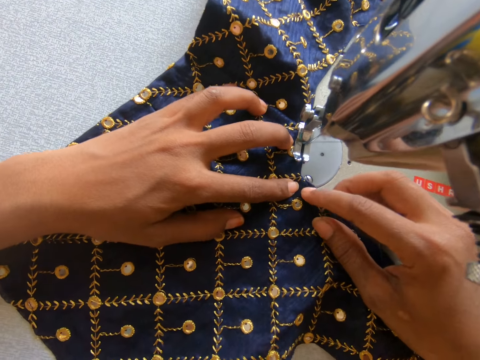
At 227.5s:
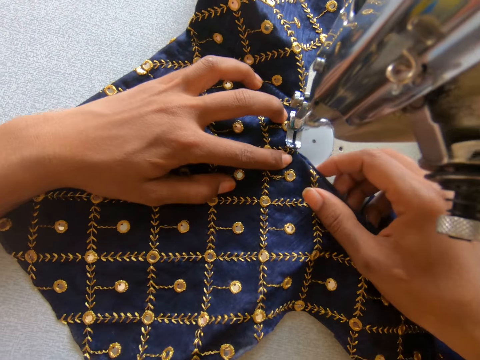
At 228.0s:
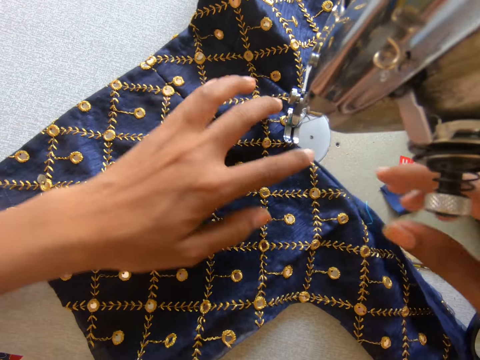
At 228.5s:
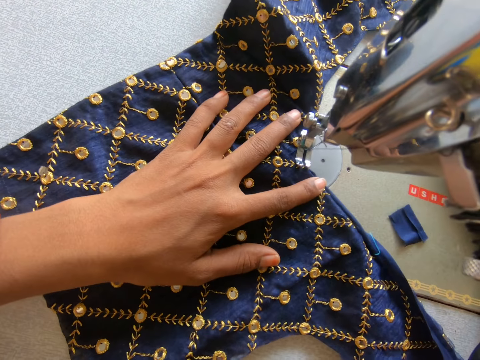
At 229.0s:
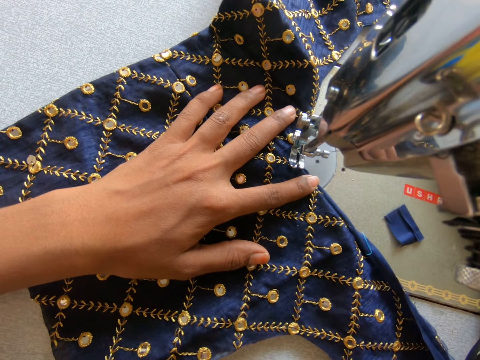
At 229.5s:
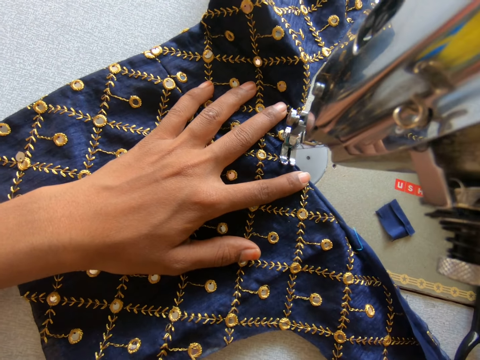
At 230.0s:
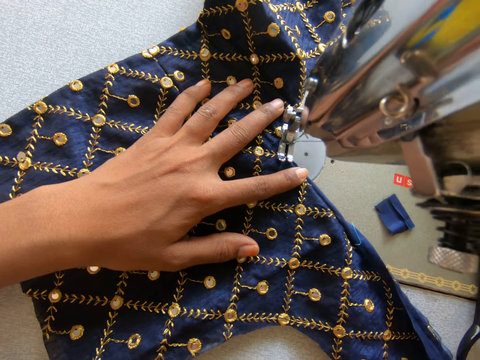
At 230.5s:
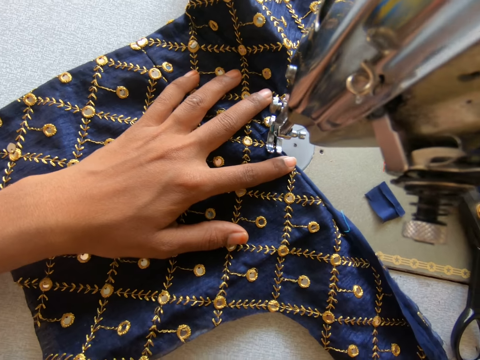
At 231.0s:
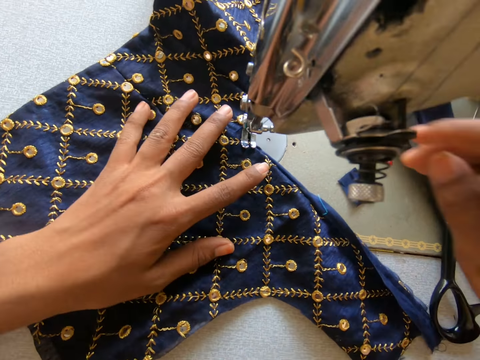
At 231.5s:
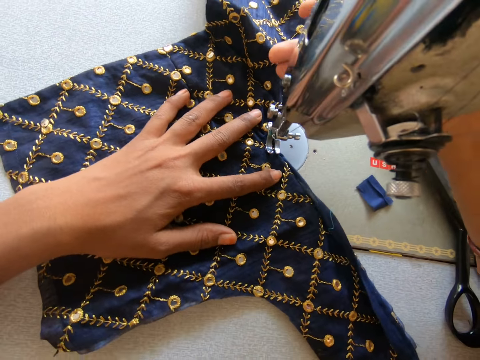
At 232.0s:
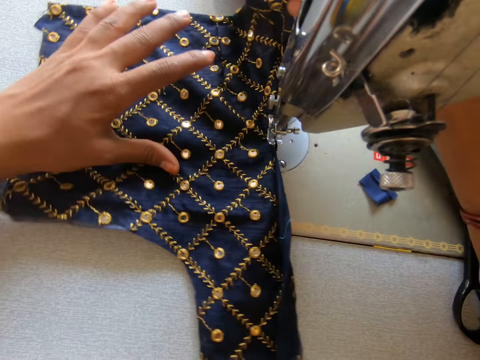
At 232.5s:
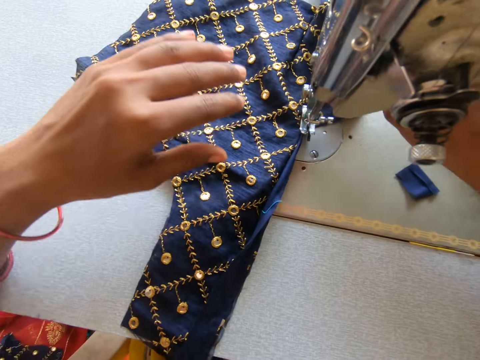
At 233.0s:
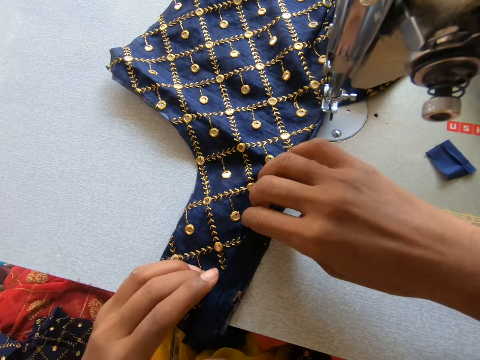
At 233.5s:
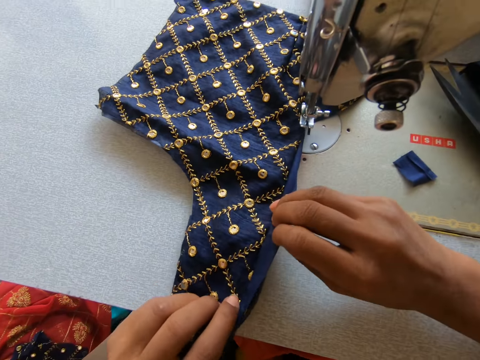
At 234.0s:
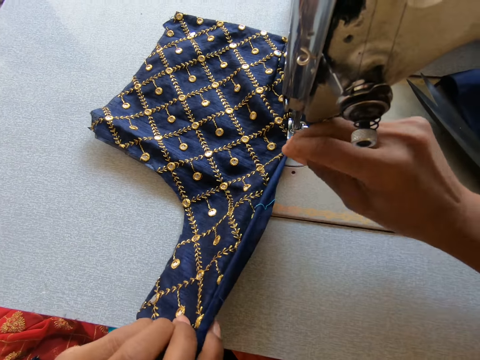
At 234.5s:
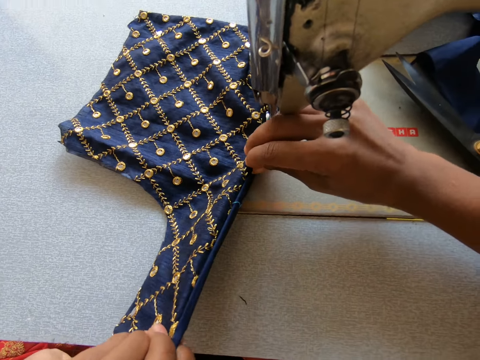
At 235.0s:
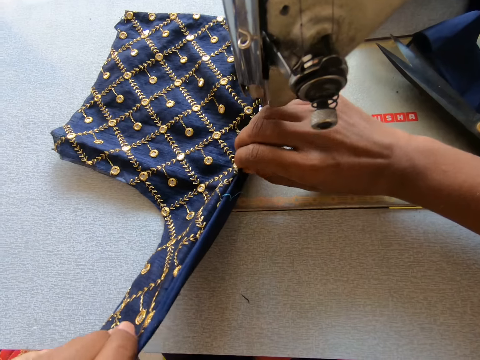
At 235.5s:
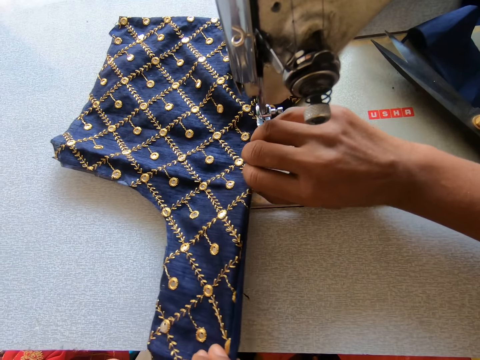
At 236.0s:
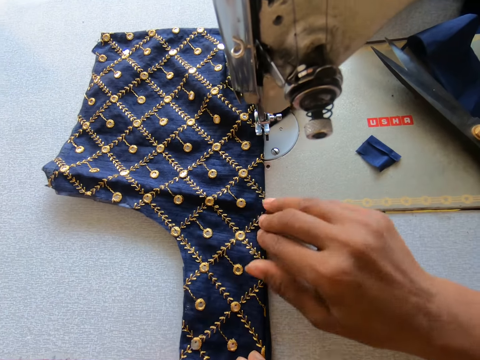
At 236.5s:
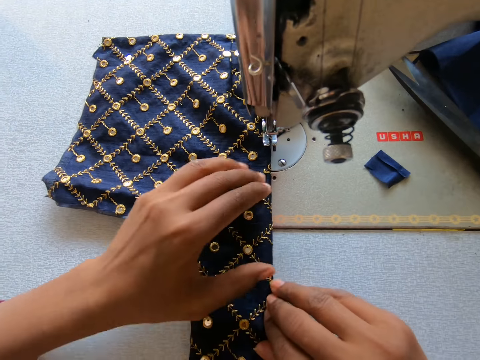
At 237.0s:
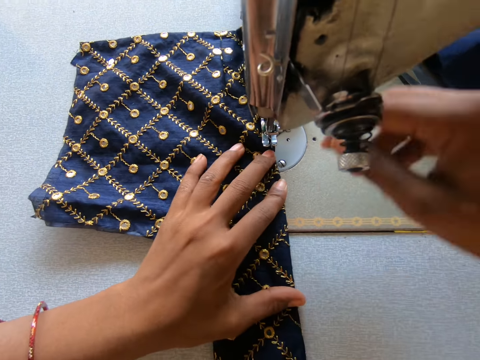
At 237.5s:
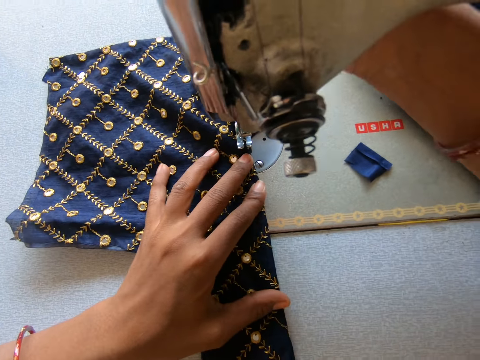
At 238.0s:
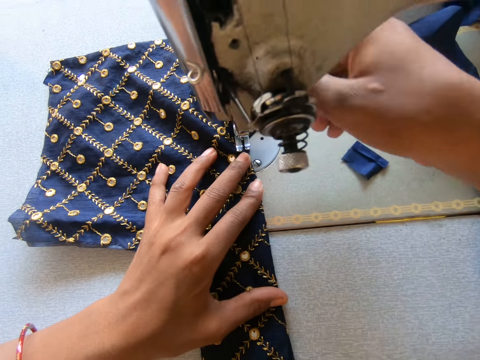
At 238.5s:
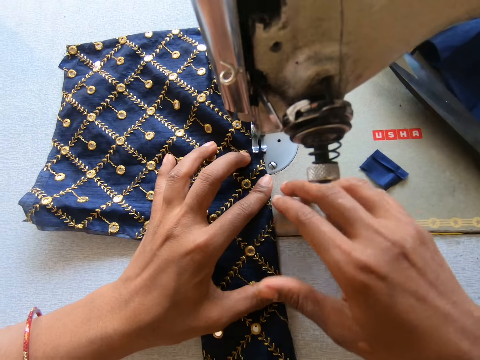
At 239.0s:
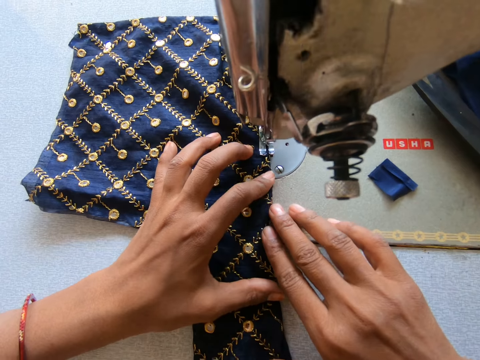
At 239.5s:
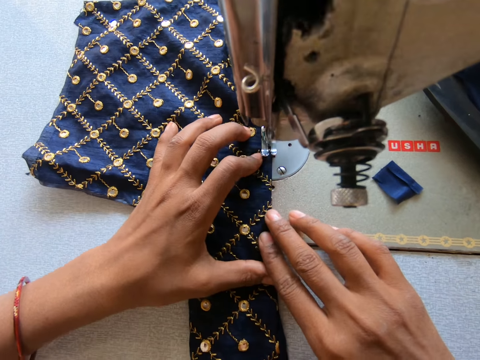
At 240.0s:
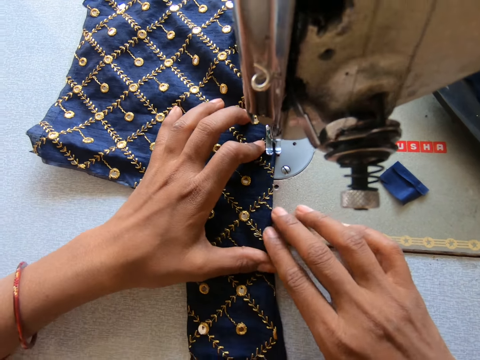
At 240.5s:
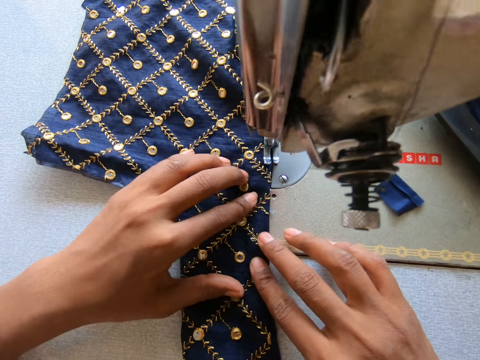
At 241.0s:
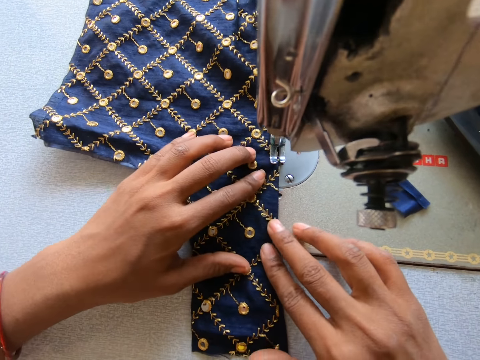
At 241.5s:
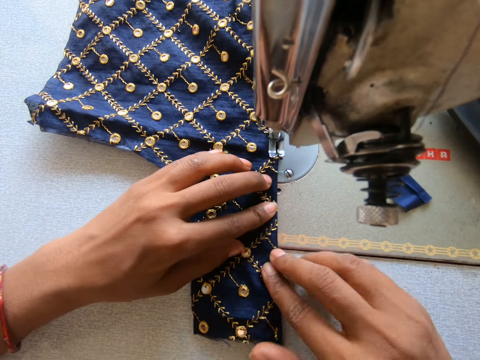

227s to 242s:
The camera wearer pulls the presser bar lifter upwards. They pull the presser bar lifter downwards. They pull the presser bar lifter upwards. They turn the cloth, adjust the cloth, hold the cloth, and fold the cloth. They pull the presser bar lifter downwards and sew the cloth.

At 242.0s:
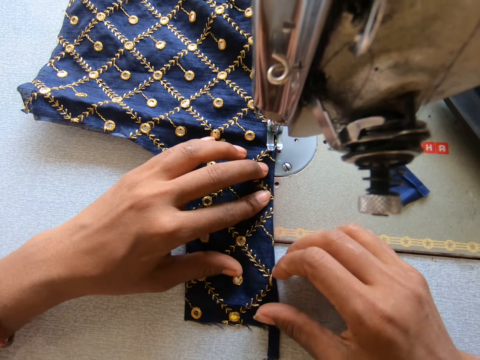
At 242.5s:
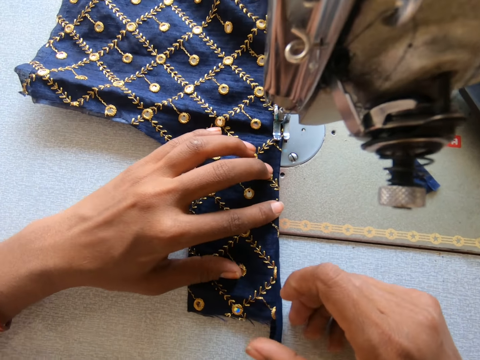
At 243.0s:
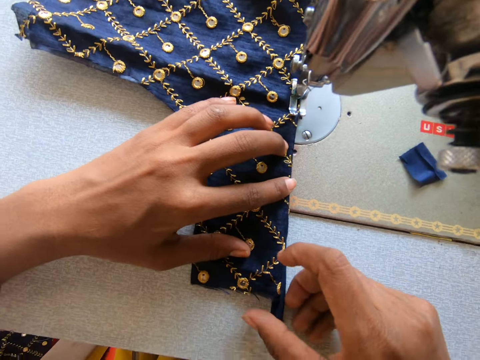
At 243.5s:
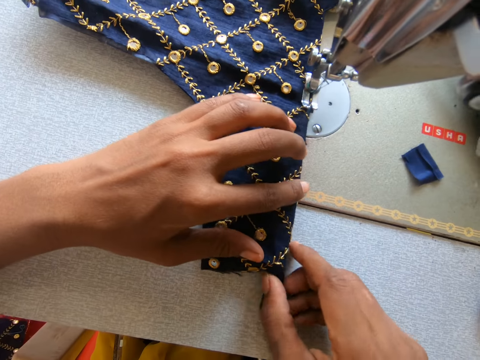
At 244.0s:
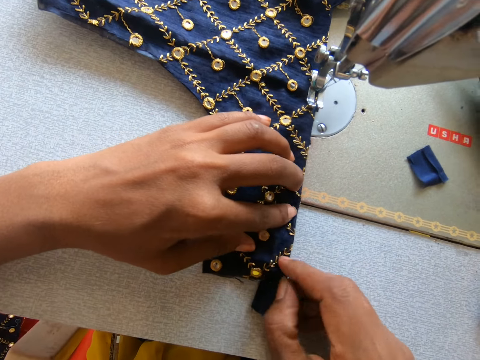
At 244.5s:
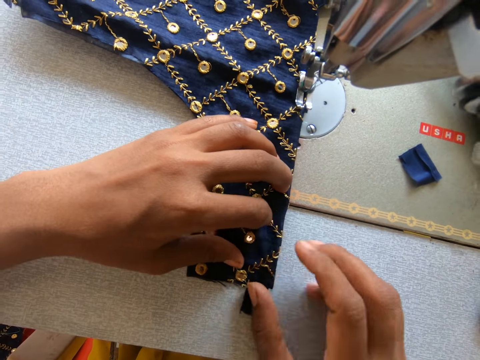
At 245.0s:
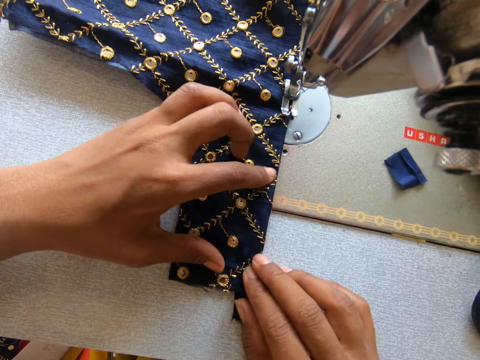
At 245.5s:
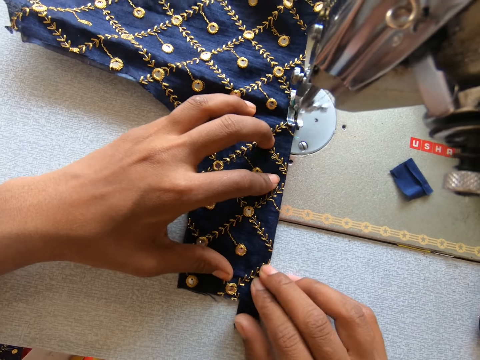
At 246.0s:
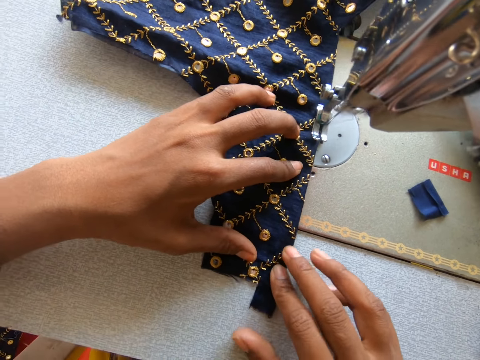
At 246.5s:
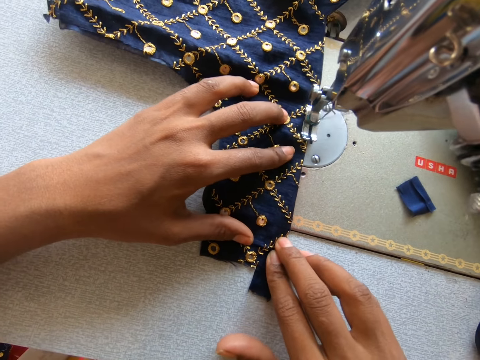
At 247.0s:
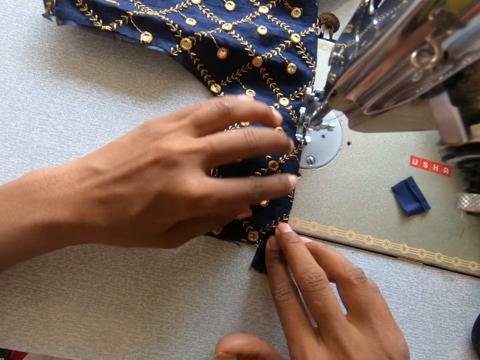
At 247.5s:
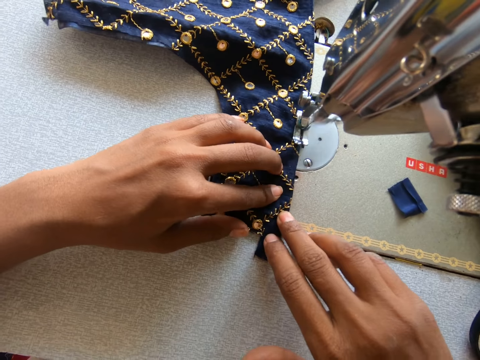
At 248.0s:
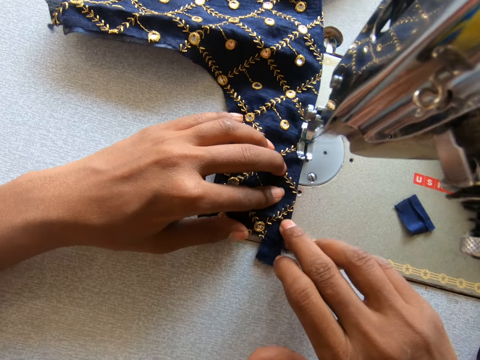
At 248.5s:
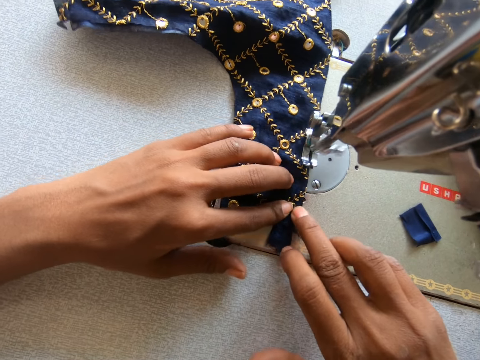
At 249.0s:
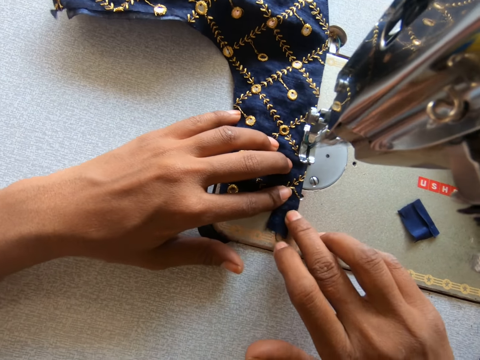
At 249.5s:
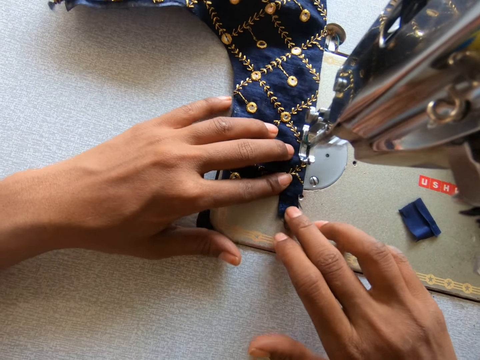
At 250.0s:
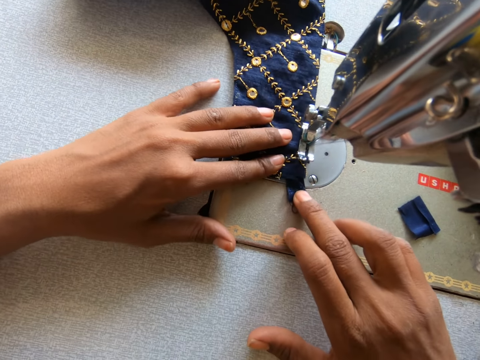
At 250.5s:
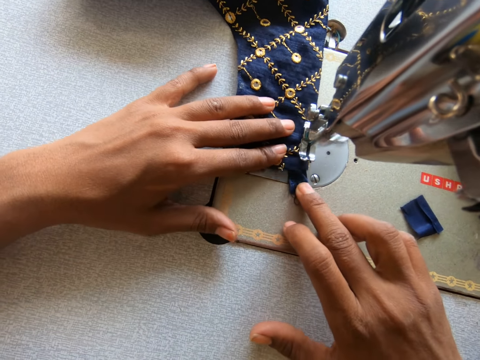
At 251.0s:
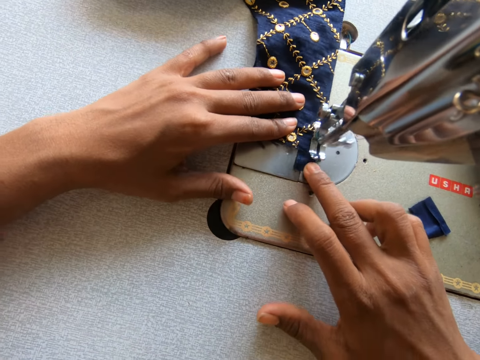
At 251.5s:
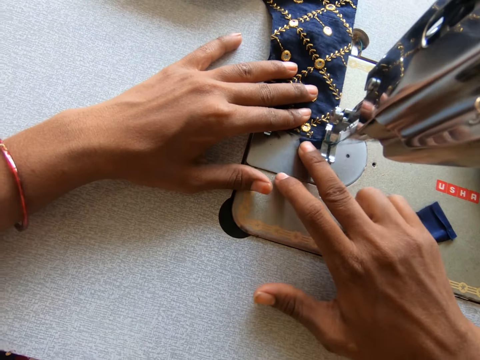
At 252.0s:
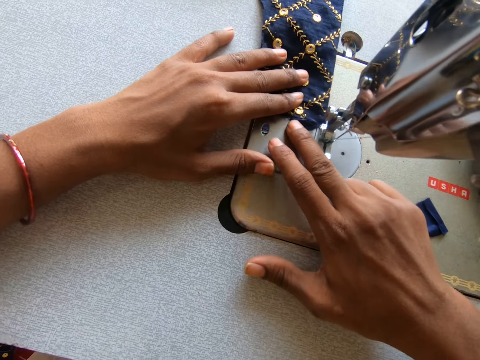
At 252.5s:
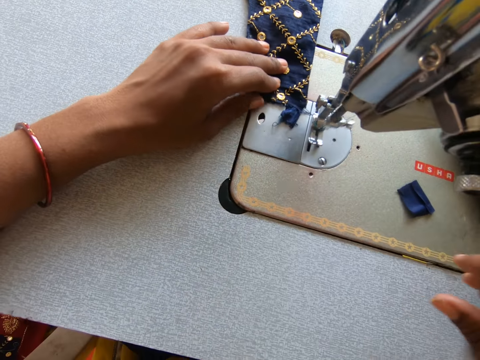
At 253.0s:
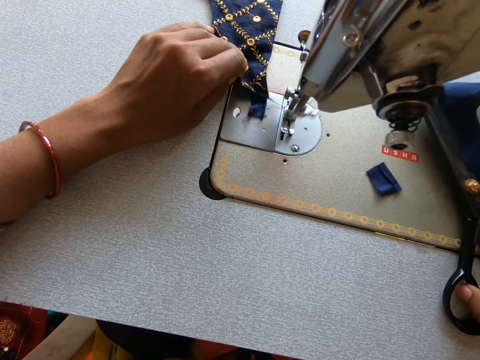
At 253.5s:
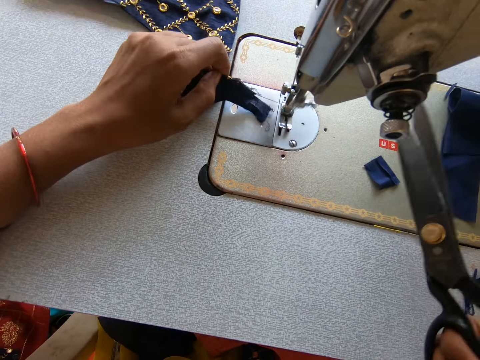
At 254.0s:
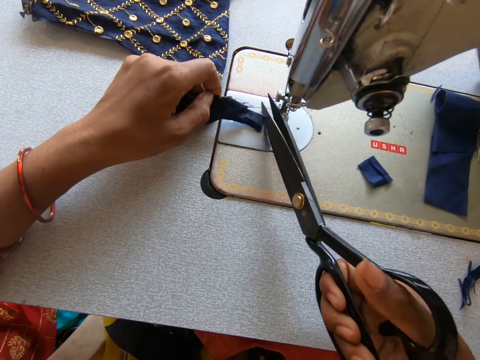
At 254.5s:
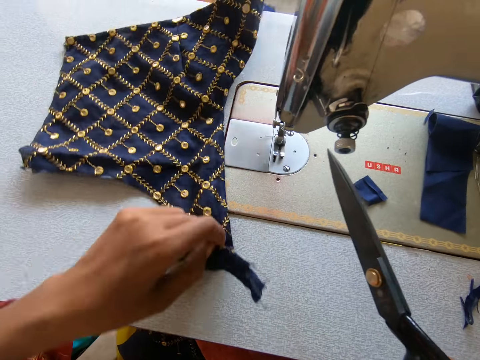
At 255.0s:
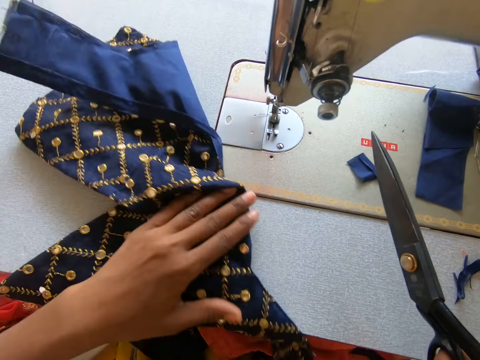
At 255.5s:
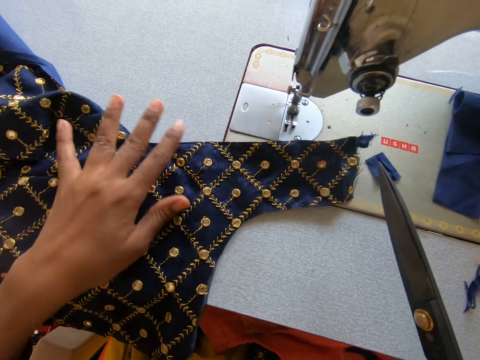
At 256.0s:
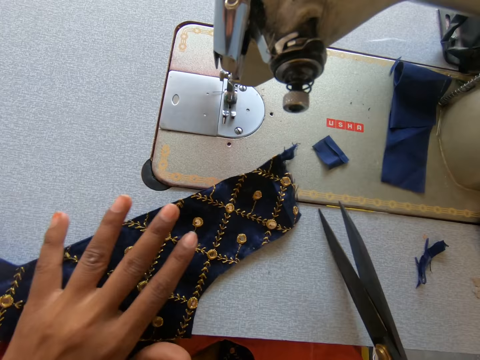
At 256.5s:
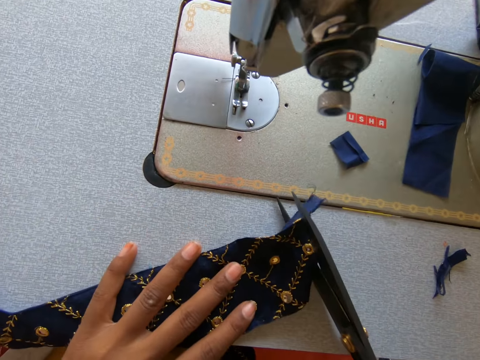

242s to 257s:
The camera wearer holds the cloth. They sew the cloth. They pick up scissors and cut the thread. They pull the cloth, hold the cloth, and turn the cloth.
